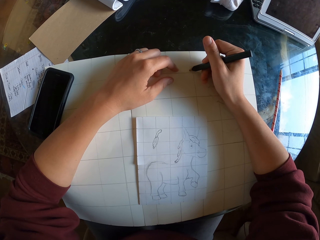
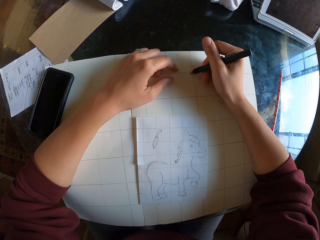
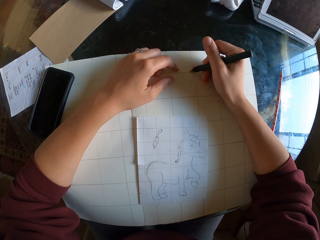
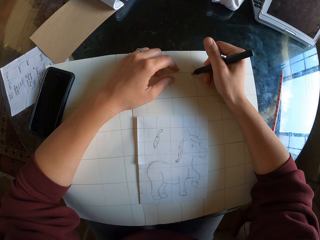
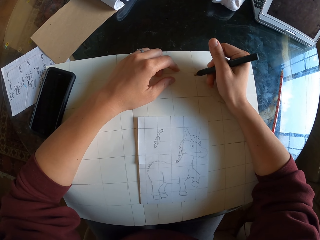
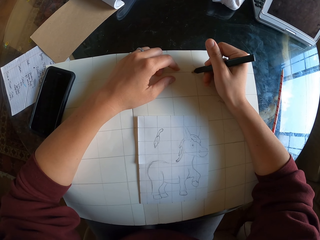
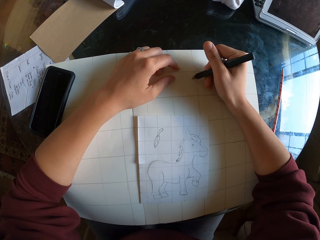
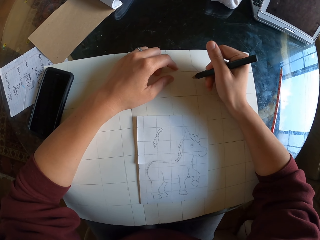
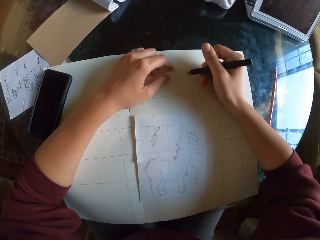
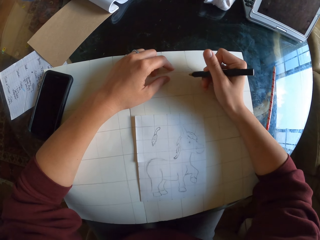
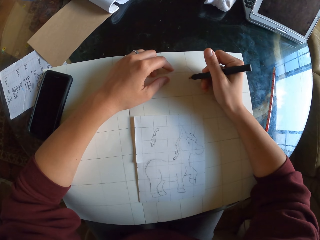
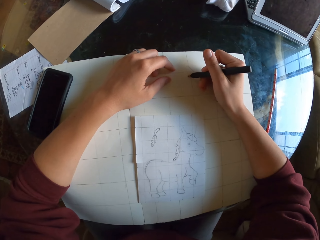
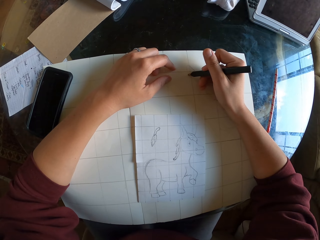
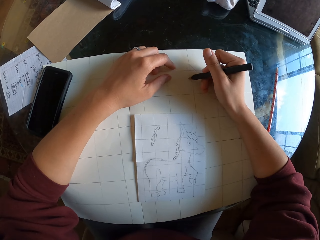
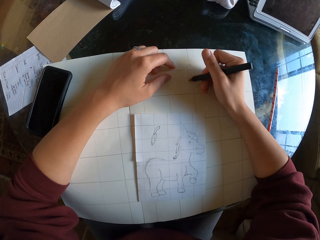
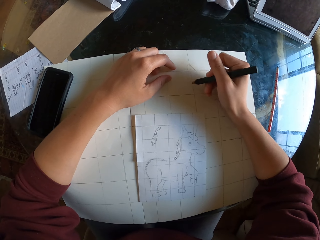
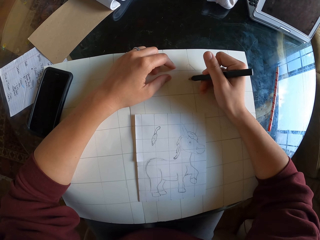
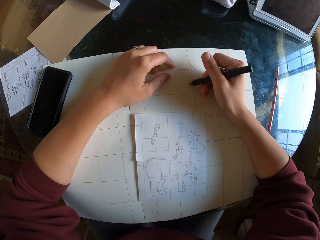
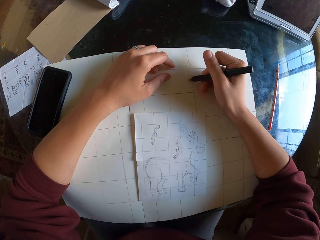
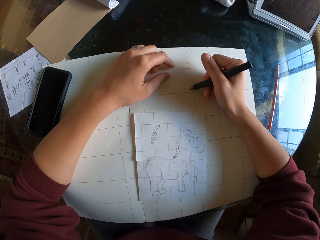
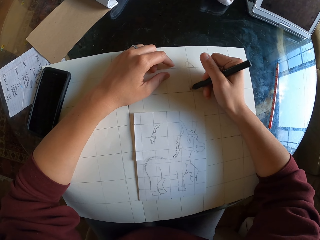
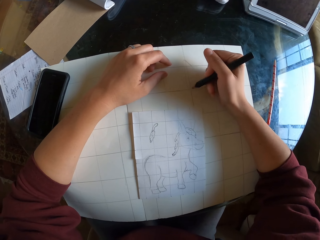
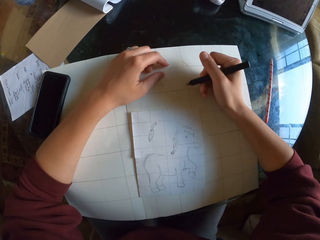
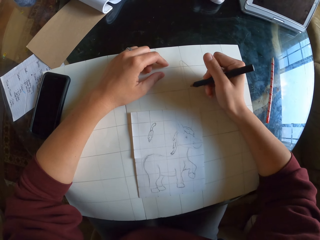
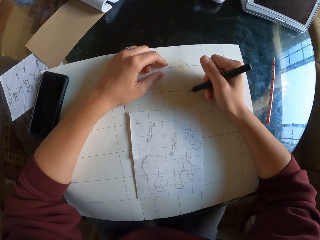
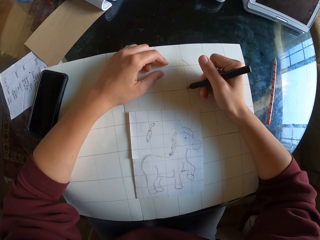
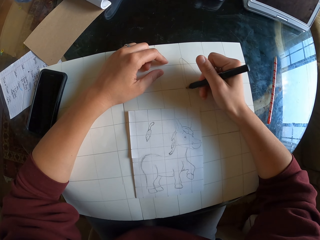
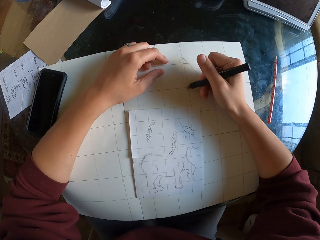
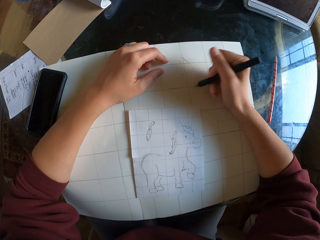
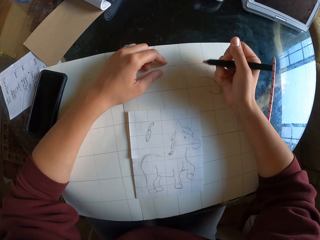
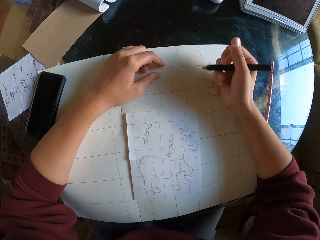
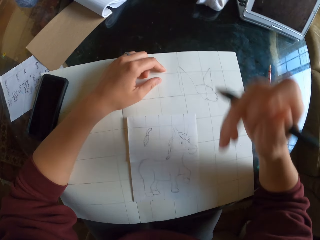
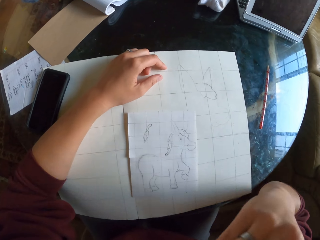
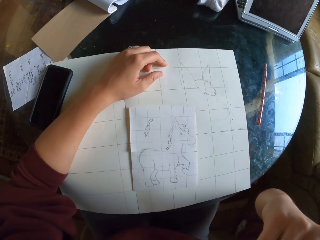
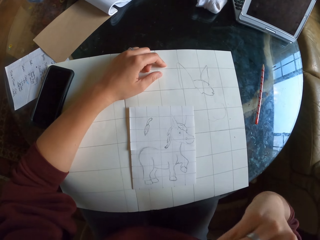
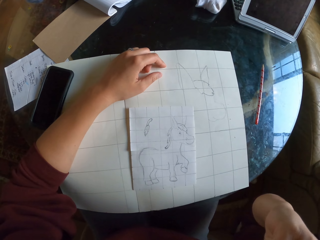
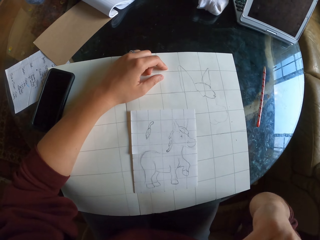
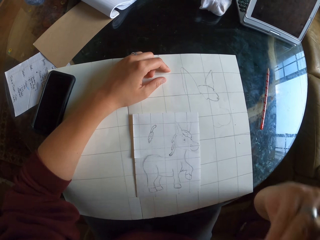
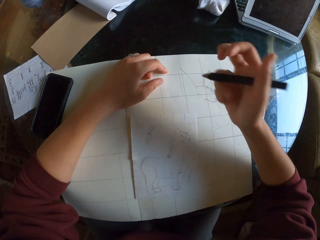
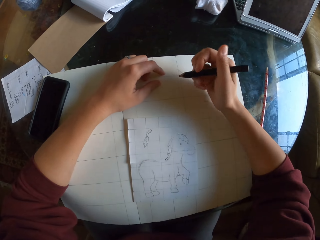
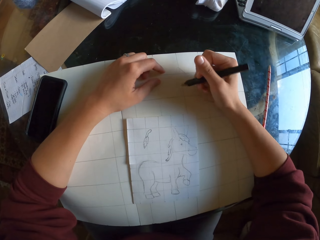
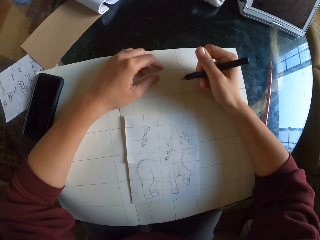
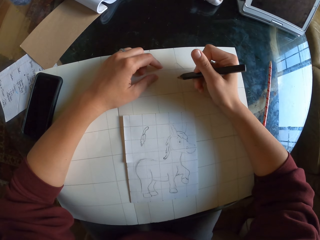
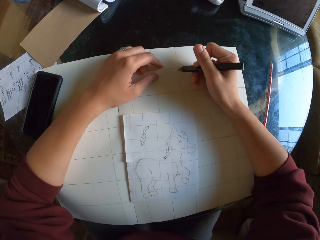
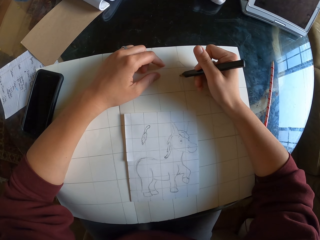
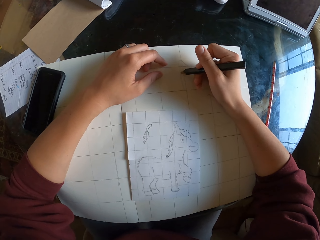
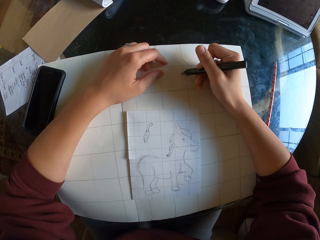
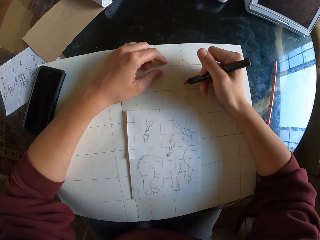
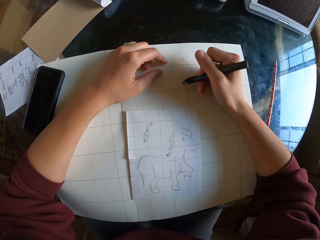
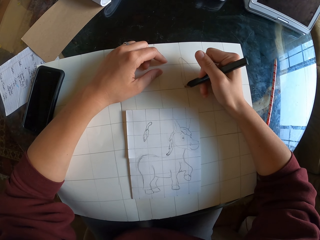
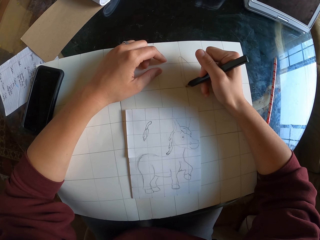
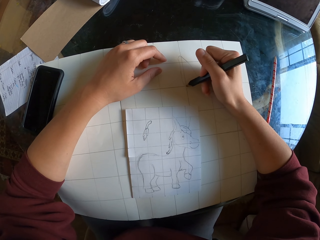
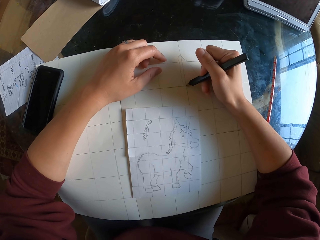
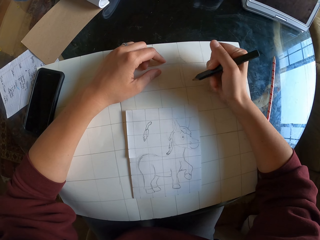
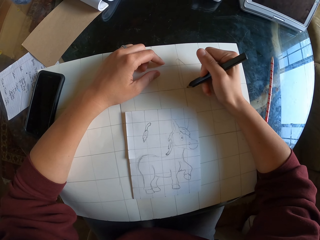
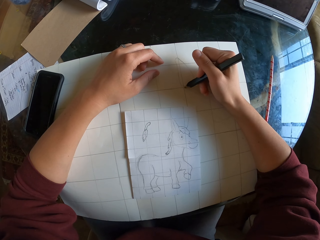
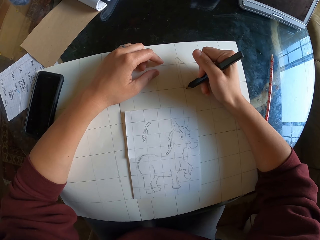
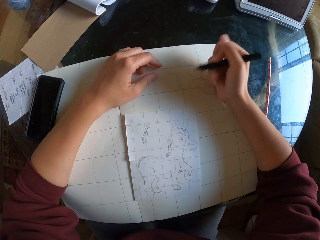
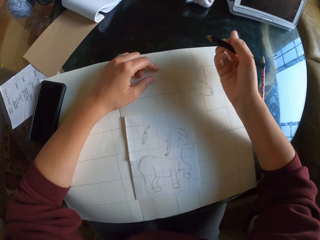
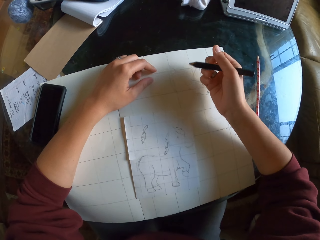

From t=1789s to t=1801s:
The camera wearer scratches their face. They sketch on drawing paper.

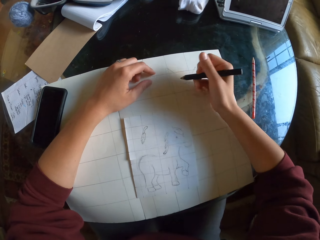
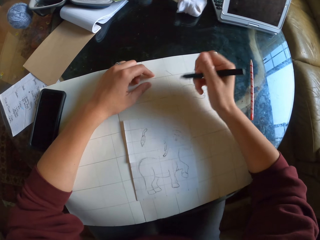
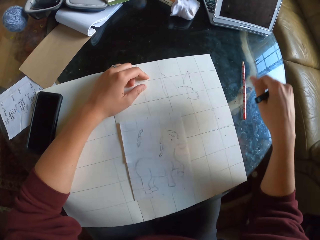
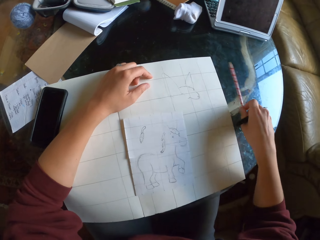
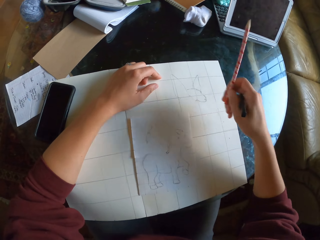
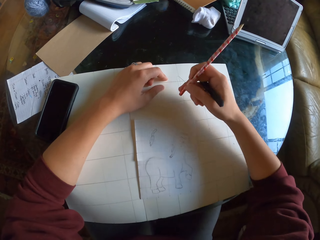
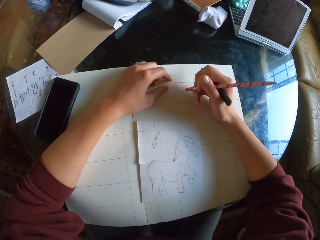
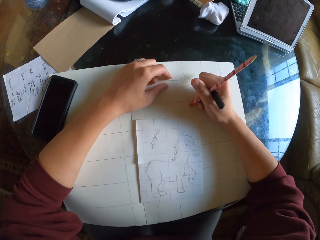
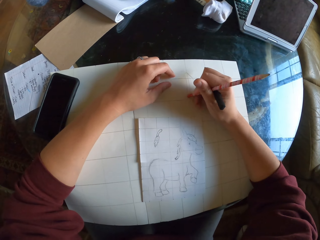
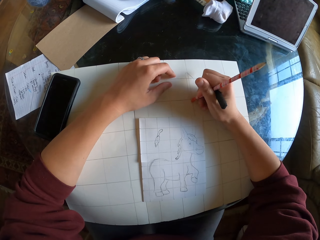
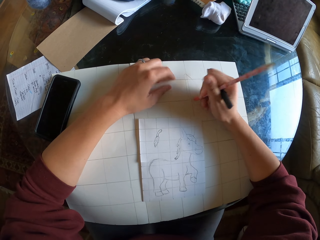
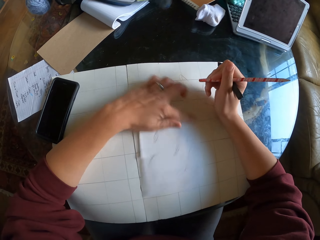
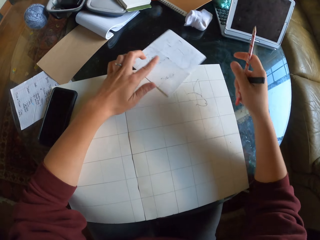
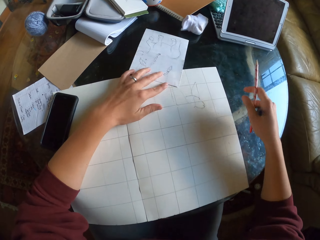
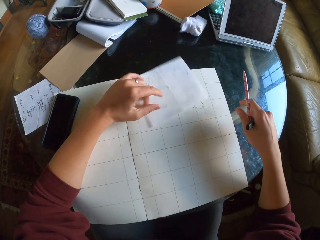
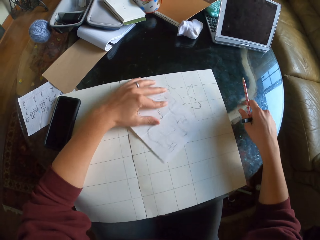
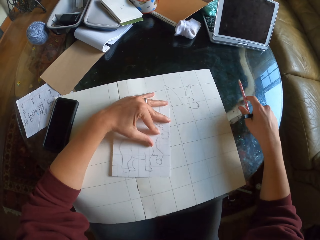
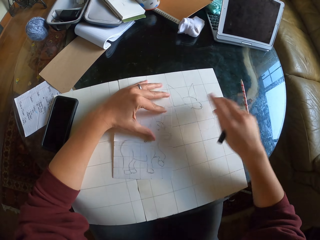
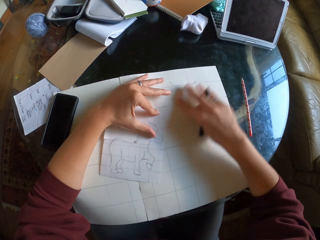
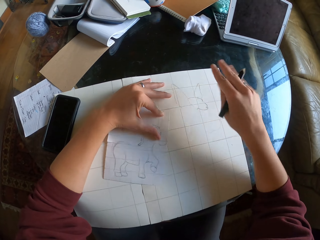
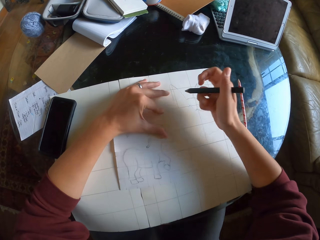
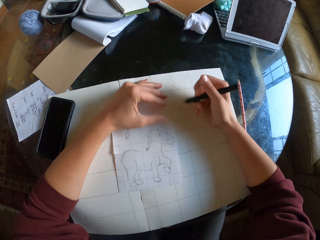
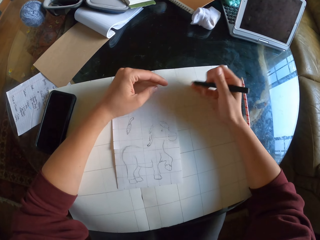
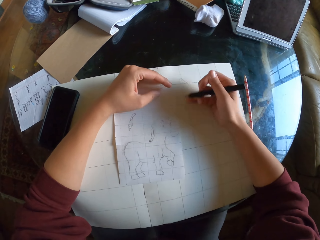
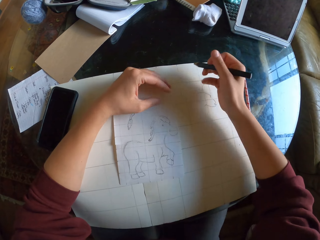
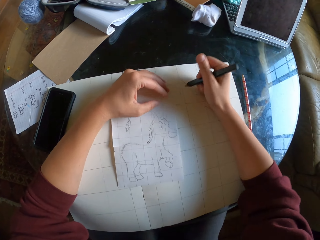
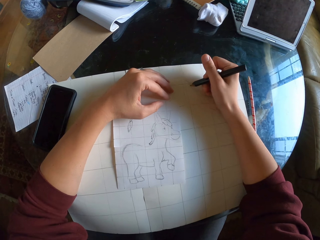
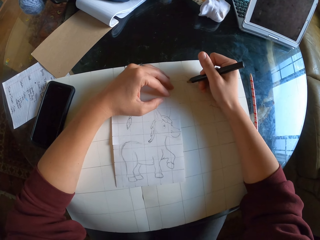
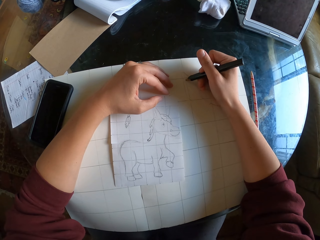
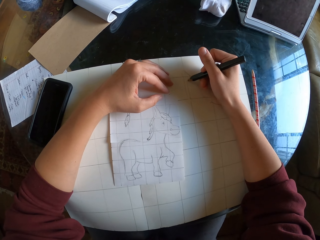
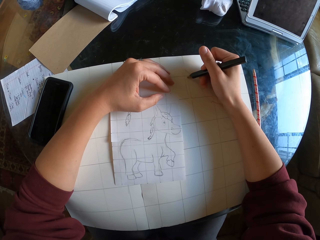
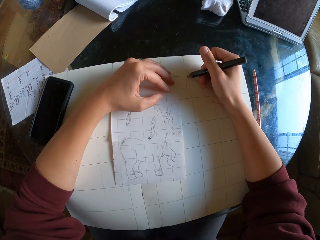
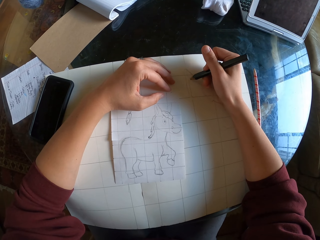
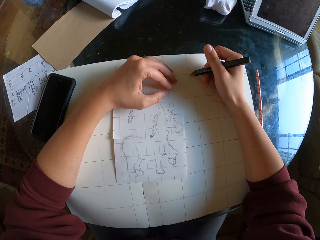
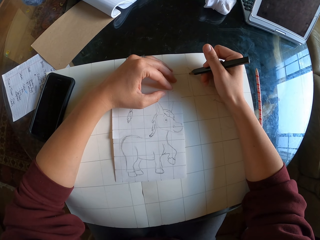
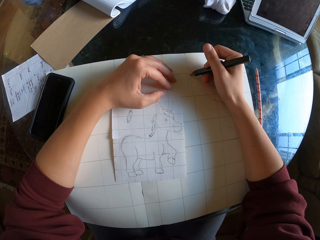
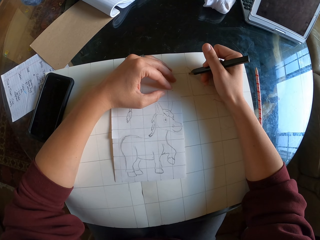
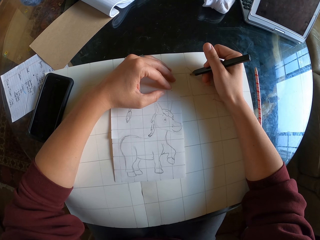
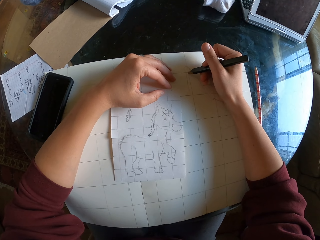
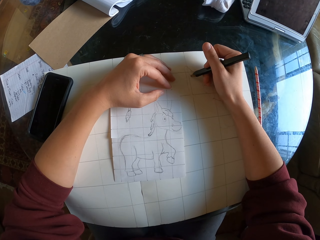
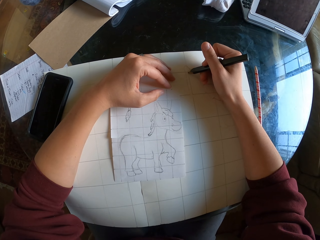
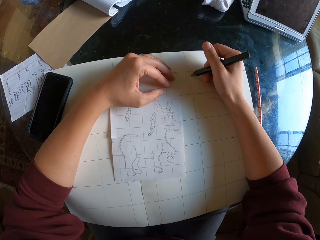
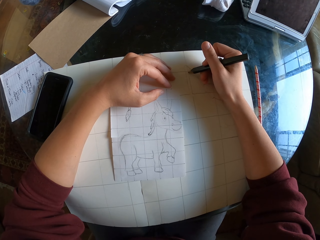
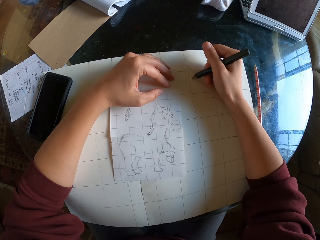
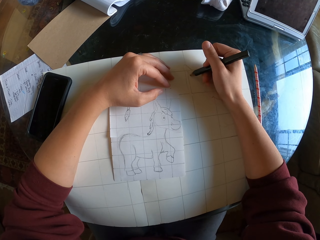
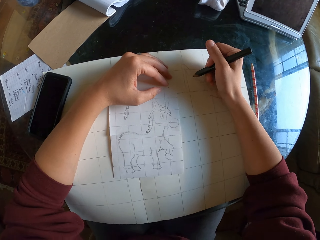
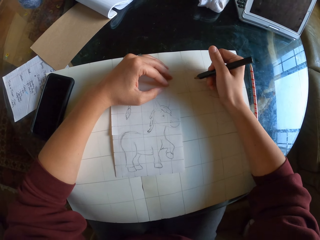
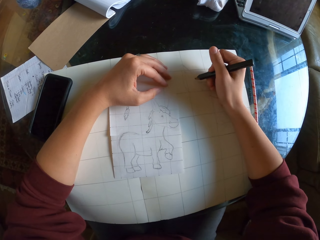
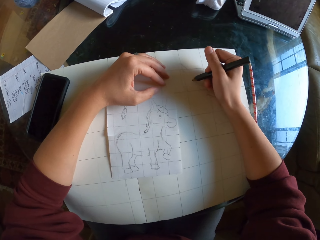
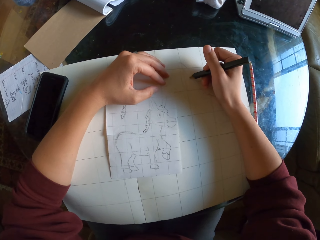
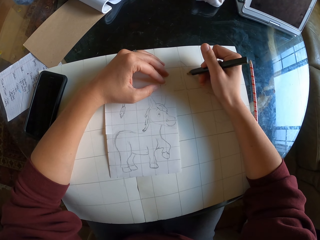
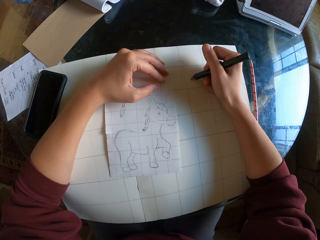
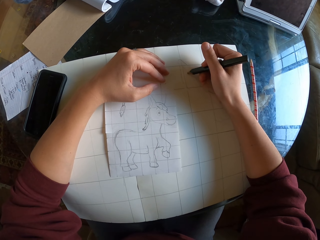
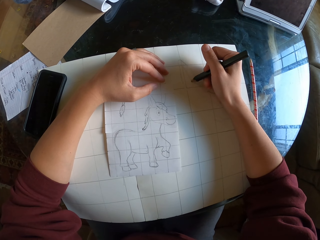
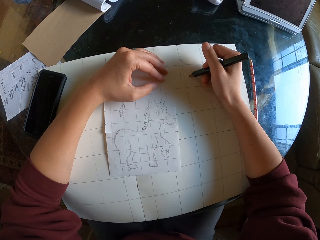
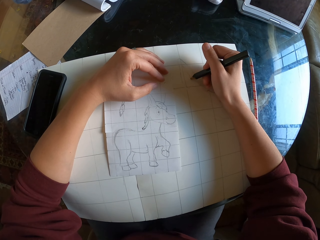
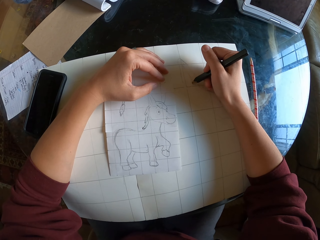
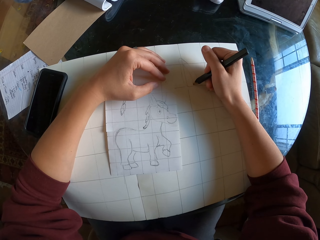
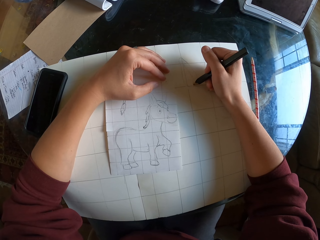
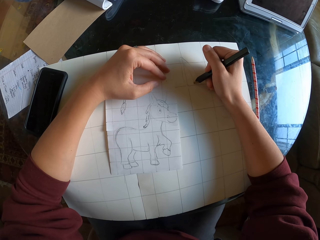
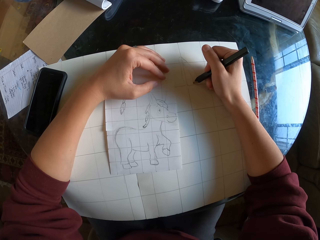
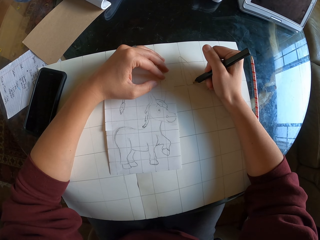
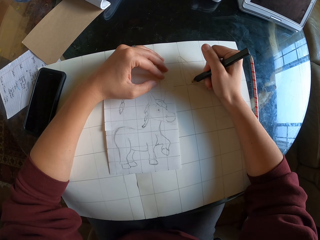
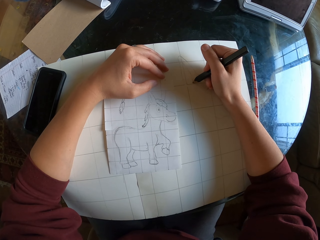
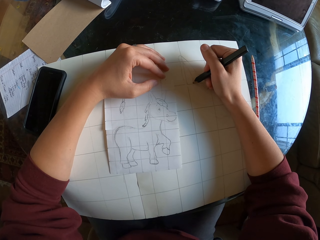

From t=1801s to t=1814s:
The camera wearer picks up a pencil on the table. They erase the drawing with a rubber. They push the sketch or small piece of paper with their hand. They return it to its initial position. They place the pencil on the table. They wipe the drawing paper with their hand. They sketch on the drawing paper.
